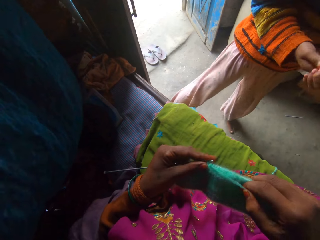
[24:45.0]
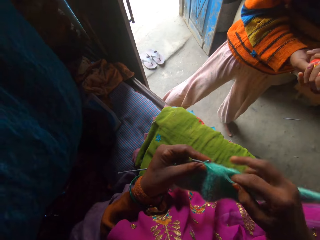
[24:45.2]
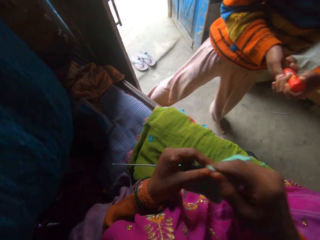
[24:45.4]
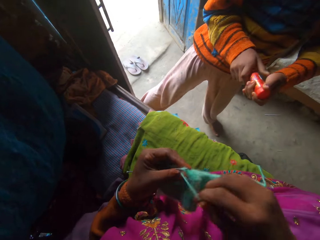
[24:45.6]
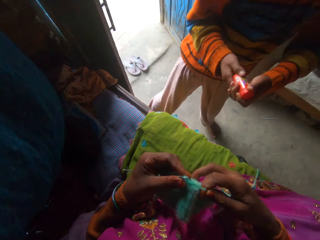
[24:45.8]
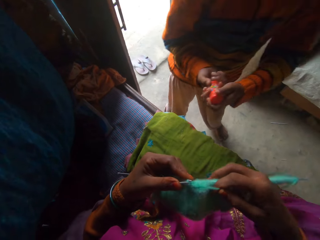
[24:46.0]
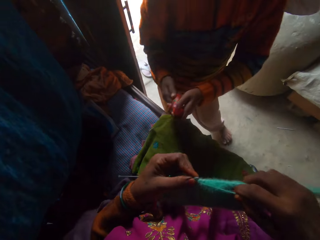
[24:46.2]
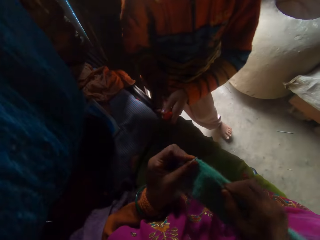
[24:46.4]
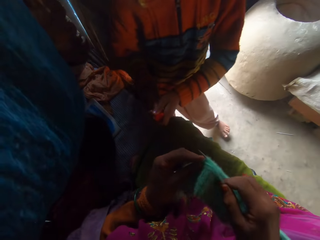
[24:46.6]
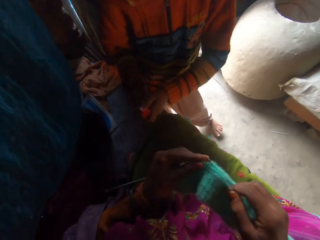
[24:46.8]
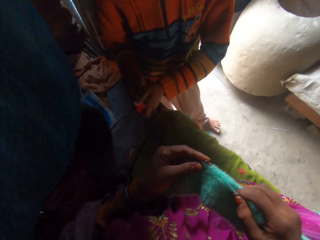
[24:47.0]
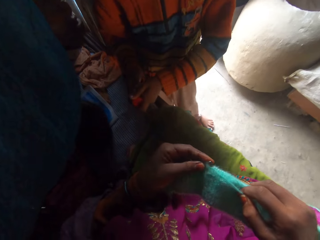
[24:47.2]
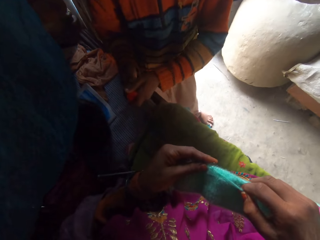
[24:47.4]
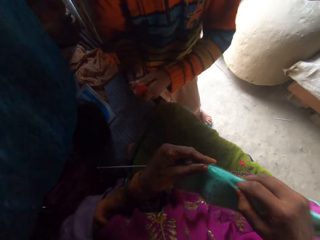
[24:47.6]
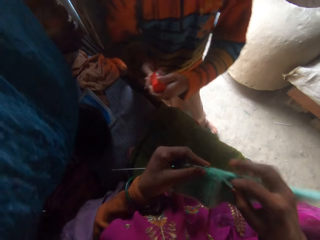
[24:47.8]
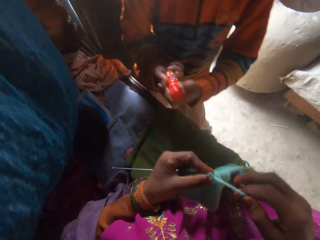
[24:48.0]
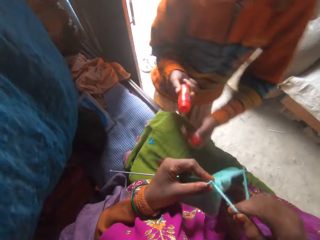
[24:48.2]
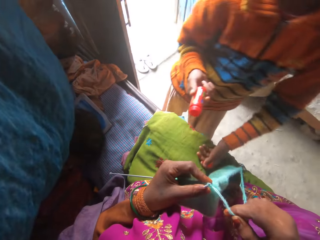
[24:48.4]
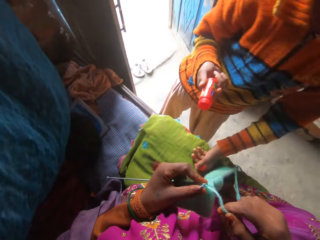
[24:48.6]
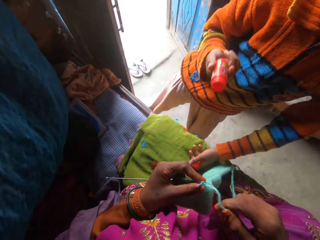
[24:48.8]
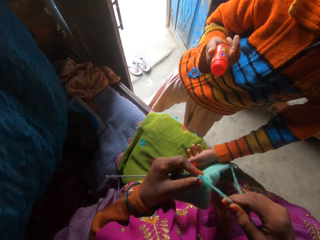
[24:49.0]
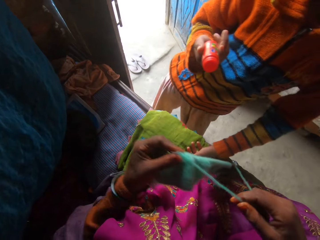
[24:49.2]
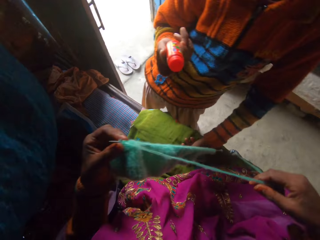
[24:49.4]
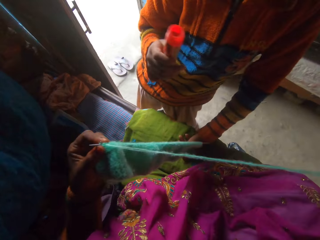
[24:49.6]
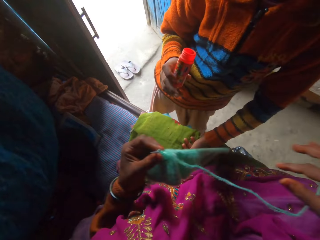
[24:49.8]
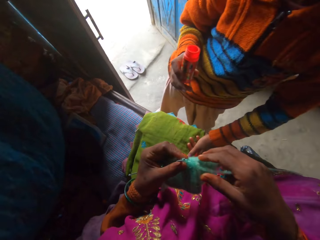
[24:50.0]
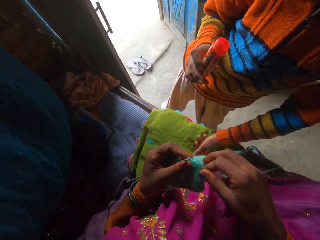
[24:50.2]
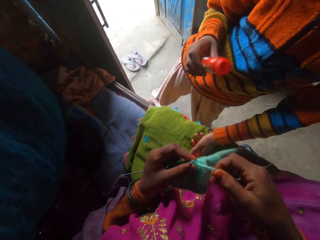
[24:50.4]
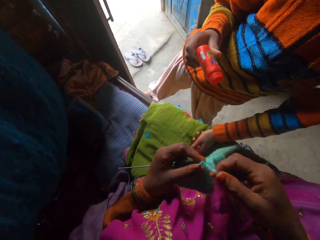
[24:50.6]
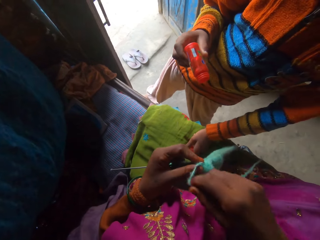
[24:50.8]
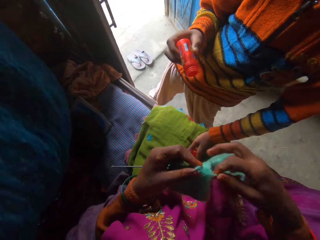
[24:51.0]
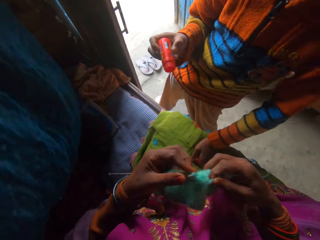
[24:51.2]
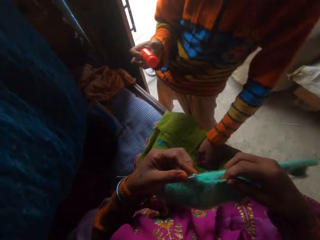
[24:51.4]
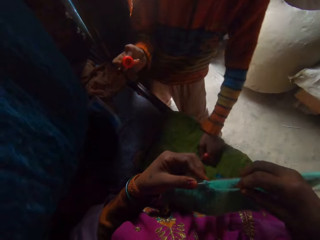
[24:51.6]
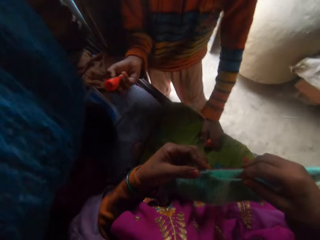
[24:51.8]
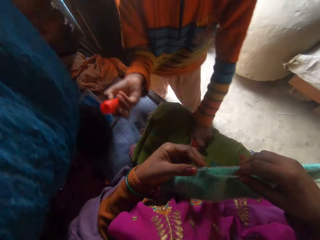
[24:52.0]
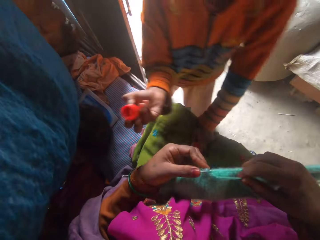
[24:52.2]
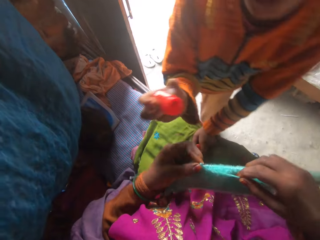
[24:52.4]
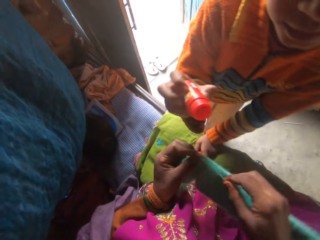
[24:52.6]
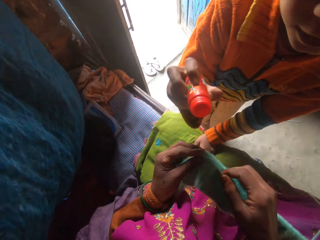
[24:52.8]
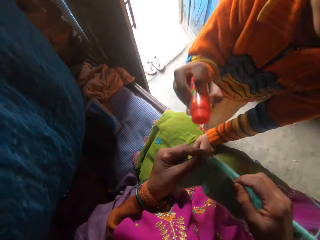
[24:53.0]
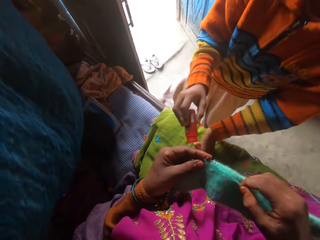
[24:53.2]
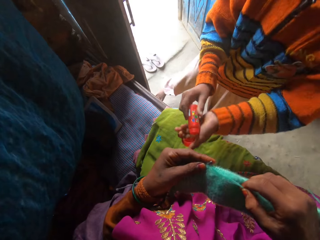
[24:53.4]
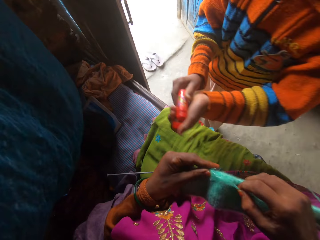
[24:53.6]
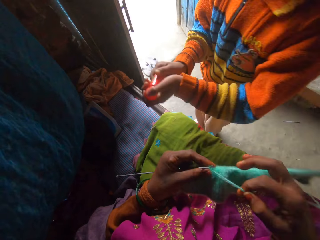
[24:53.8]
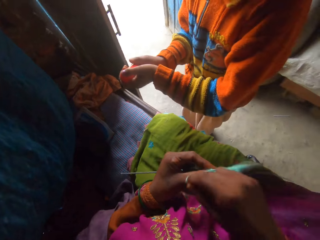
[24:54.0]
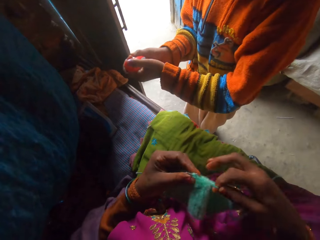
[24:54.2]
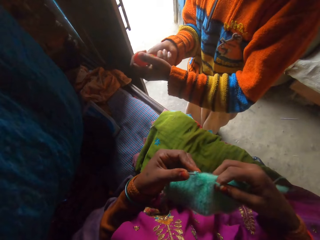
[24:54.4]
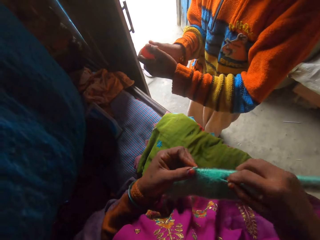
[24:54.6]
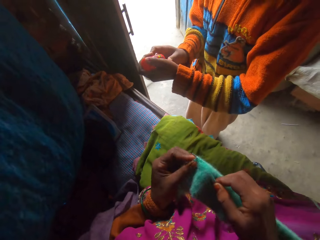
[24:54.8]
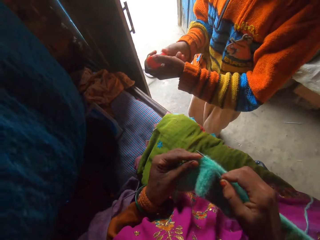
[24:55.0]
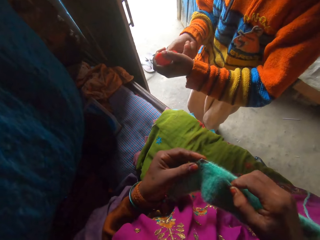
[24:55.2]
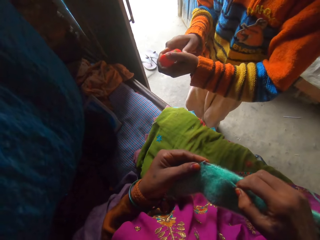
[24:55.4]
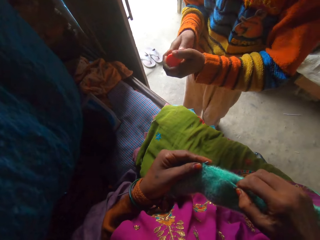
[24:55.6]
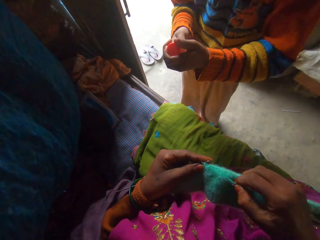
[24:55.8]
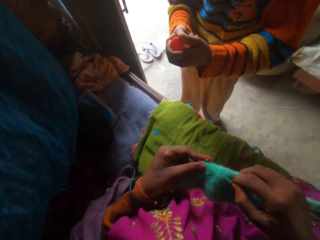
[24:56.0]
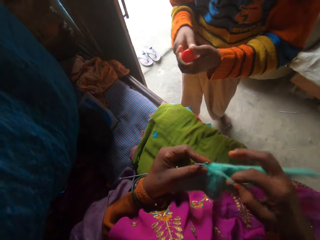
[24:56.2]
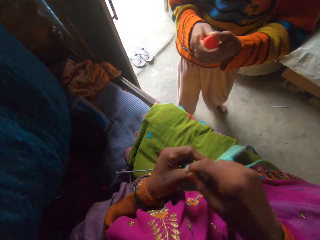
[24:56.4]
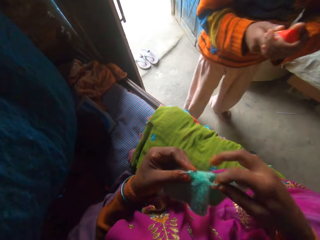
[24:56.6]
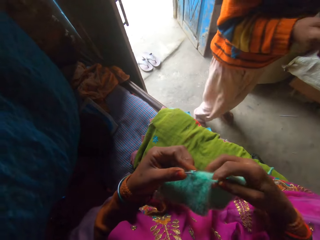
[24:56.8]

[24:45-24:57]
A child adjusts a tube. The child plays with something. The child opens something. The child closes the object.

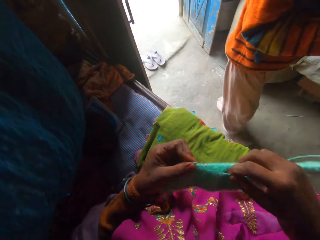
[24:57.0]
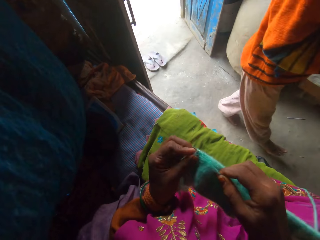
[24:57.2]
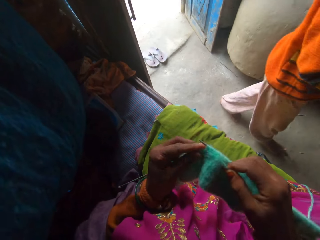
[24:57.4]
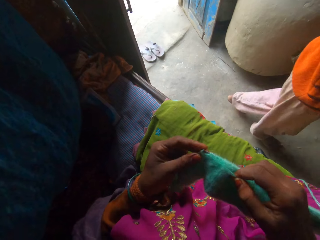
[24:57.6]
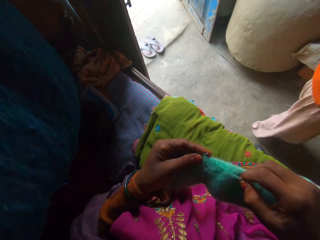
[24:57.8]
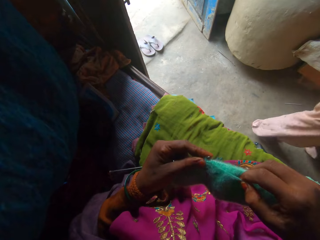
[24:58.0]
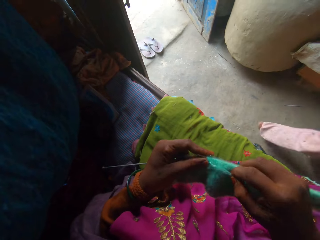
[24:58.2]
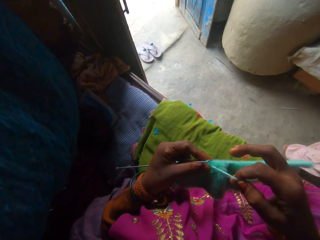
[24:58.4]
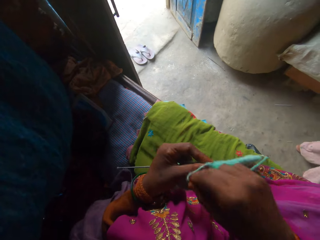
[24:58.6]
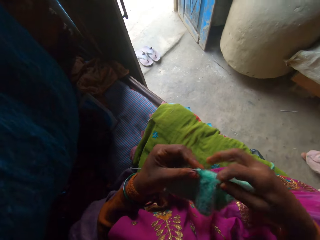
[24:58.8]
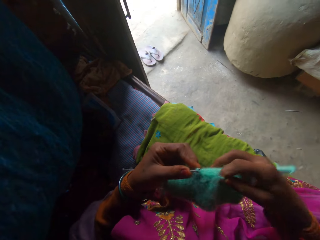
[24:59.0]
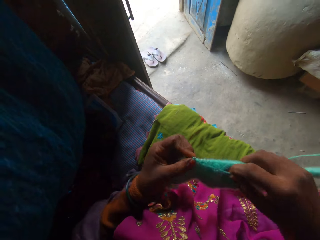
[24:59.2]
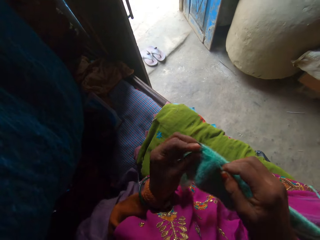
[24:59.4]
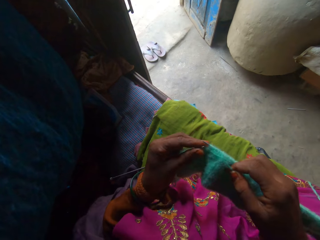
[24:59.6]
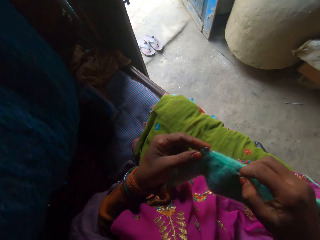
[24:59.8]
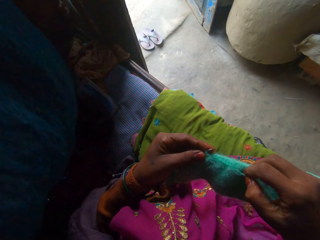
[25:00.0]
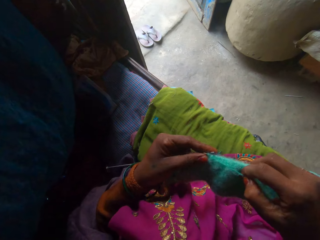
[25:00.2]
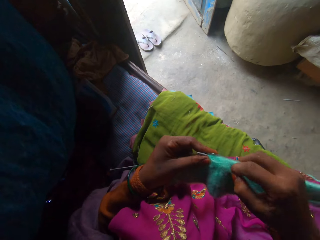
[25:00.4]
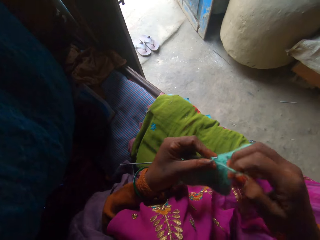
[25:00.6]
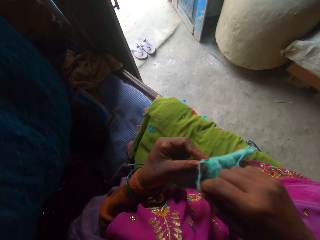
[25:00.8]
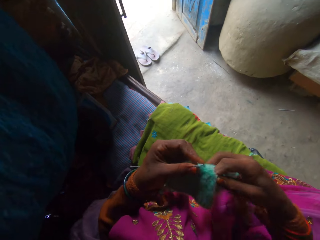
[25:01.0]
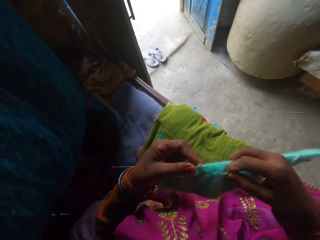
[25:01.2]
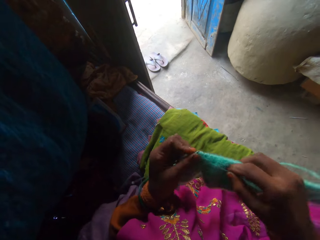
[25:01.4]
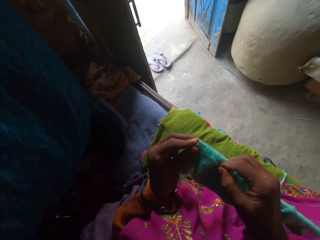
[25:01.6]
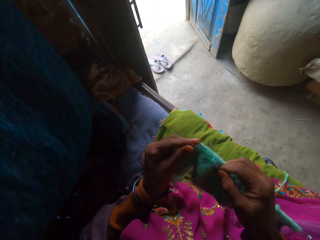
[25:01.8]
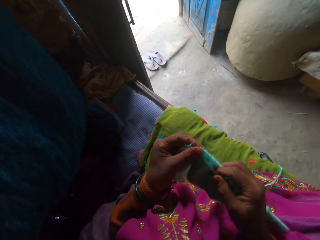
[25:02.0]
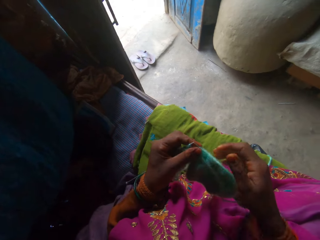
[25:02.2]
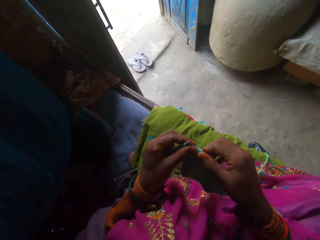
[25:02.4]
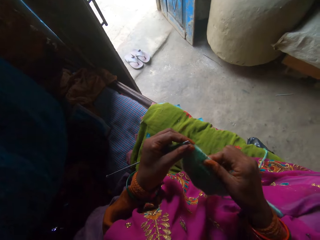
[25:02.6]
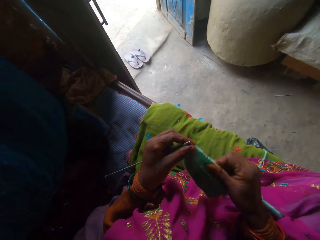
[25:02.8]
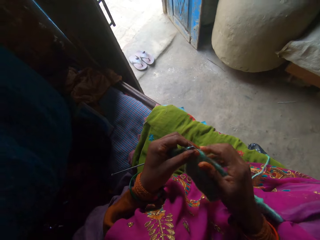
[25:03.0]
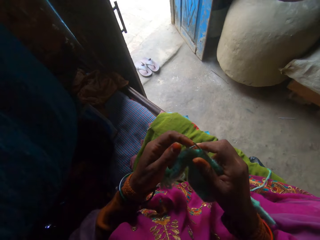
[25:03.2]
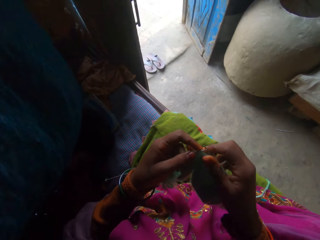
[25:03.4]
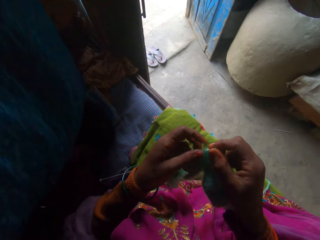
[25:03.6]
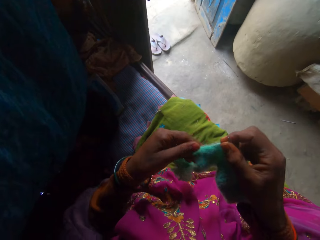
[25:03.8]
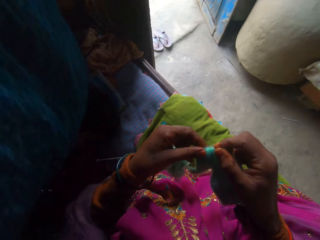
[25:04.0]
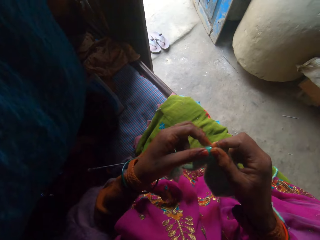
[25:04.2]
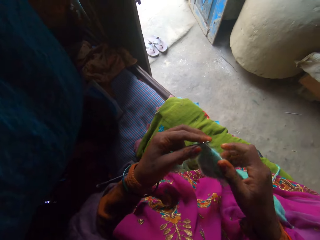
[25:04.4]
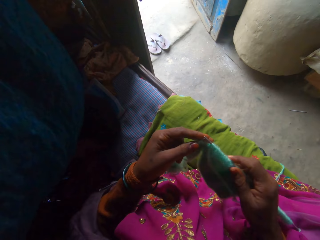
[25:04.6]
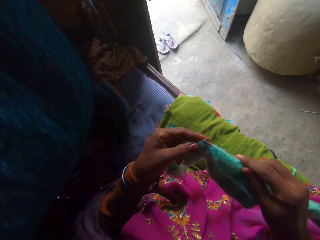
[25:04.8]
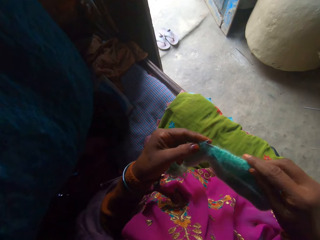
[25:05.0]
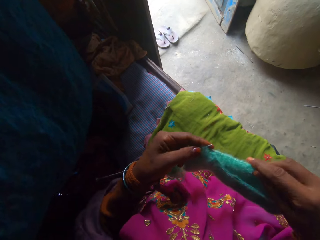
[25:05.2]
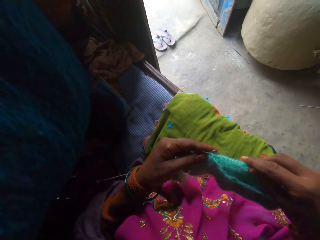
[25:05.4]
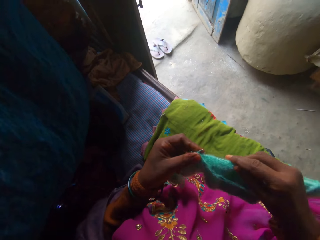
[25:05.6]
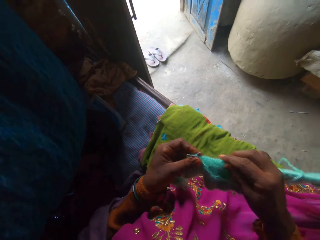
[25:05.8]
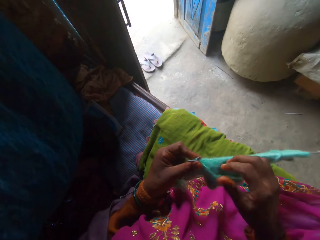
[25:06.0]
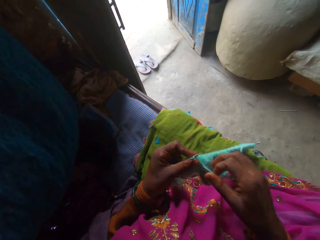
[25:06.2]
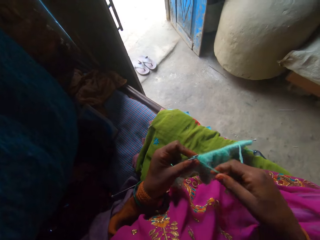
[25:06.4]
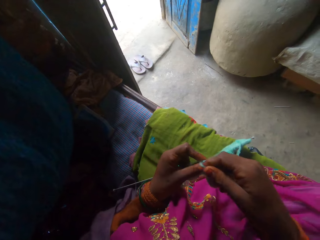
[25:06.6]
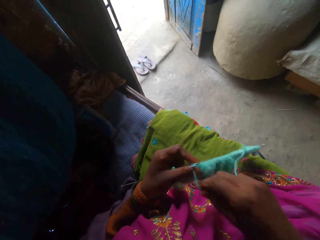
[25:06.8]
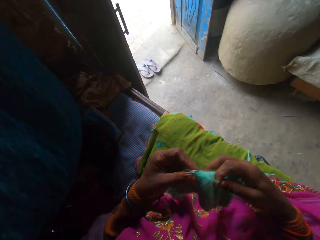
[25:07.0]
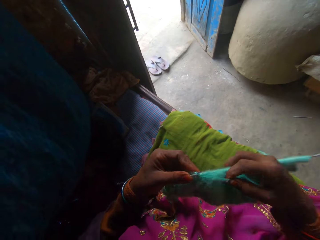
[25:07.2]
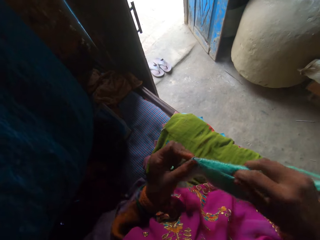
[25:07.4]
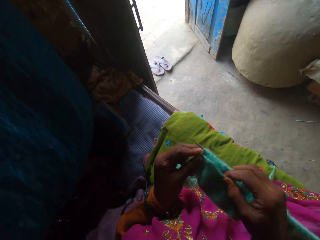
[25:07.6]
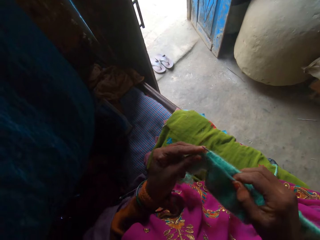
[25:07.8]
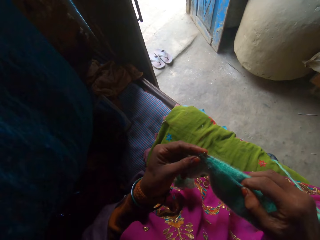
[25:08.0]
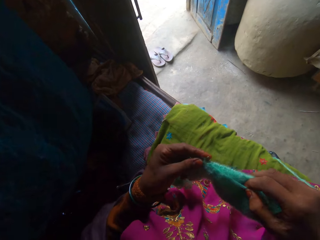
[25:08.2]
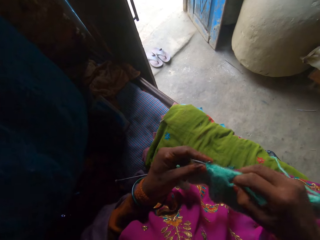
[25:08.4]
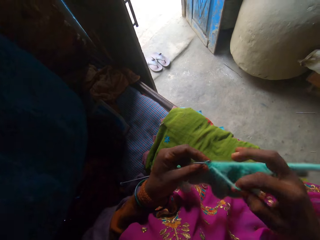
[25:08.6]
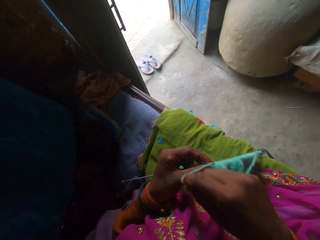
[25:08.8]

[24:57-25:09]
A child walks around. The camera wearer knits a thread with a knitting needle. The child walks away. The camera wearer adjusts the knitted thread through the knitting needle. They knit the thread with the knitting needle.
